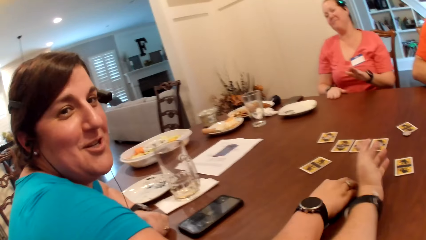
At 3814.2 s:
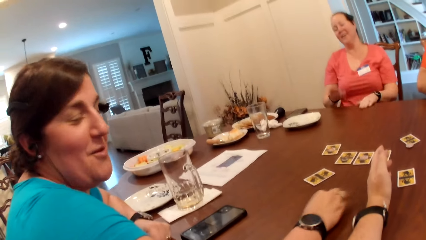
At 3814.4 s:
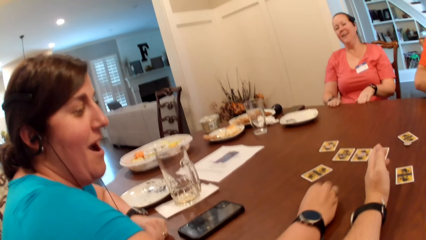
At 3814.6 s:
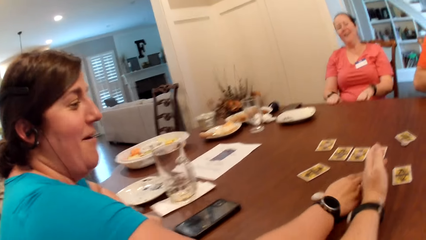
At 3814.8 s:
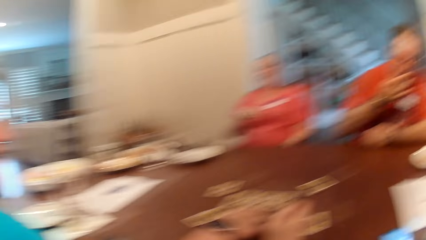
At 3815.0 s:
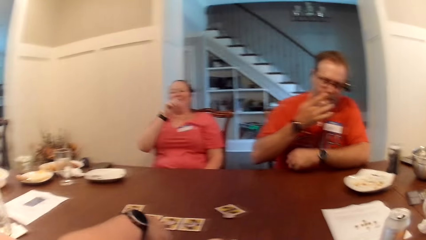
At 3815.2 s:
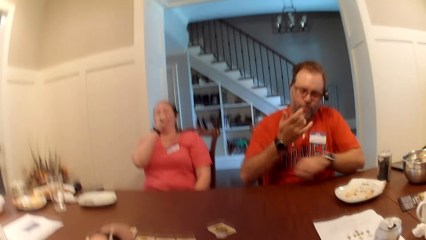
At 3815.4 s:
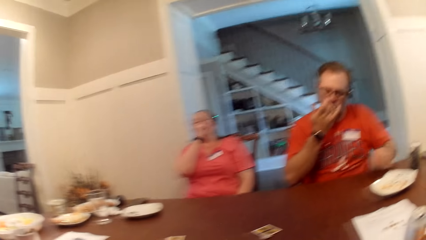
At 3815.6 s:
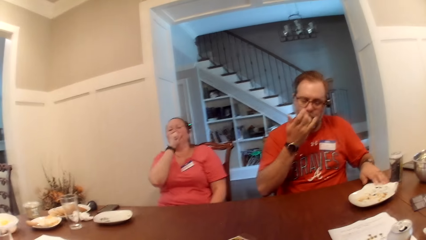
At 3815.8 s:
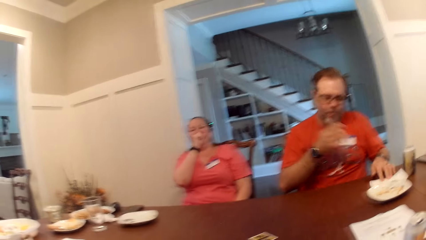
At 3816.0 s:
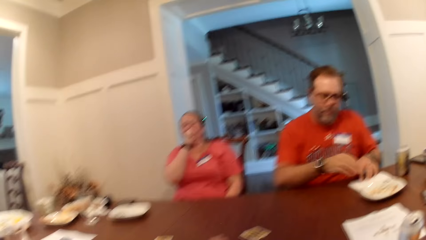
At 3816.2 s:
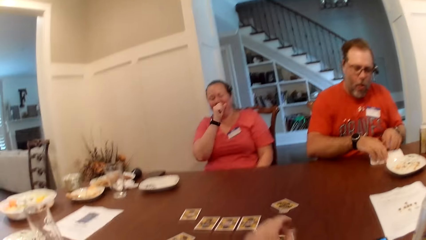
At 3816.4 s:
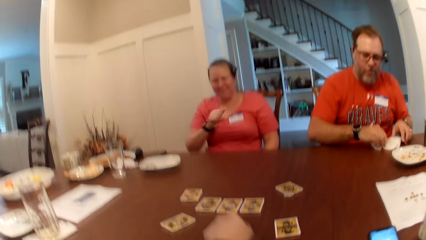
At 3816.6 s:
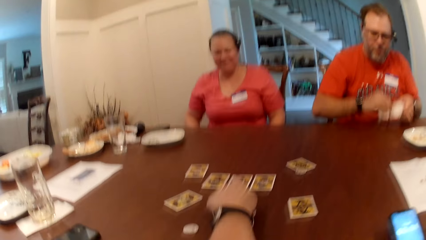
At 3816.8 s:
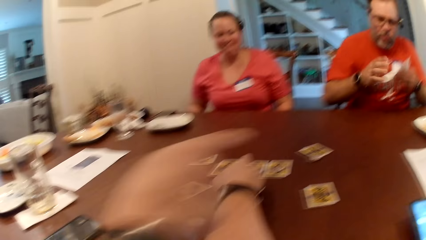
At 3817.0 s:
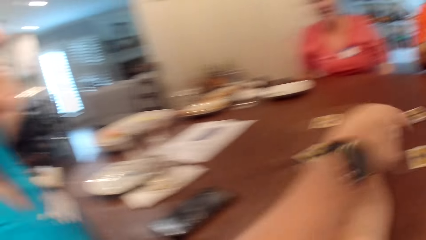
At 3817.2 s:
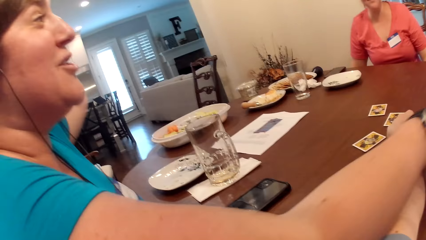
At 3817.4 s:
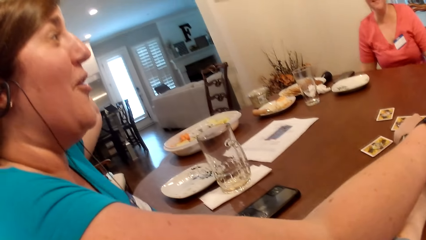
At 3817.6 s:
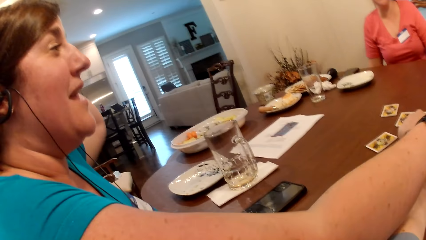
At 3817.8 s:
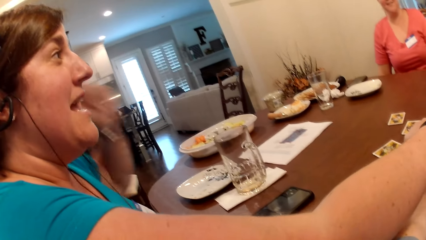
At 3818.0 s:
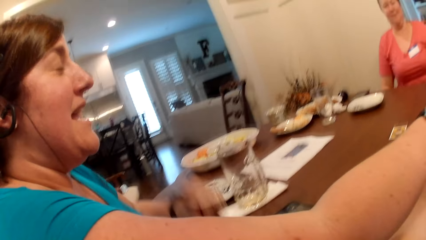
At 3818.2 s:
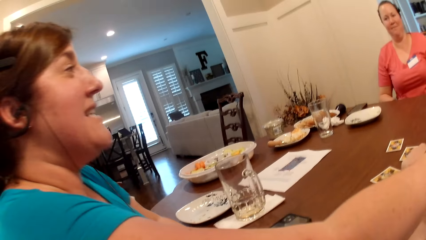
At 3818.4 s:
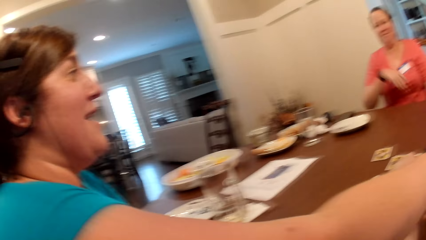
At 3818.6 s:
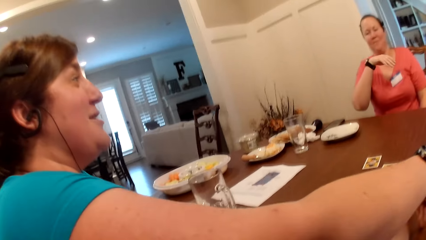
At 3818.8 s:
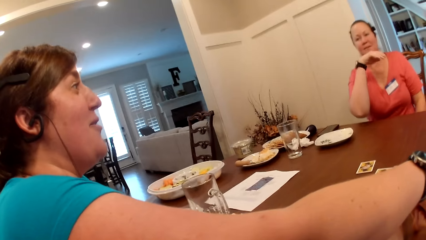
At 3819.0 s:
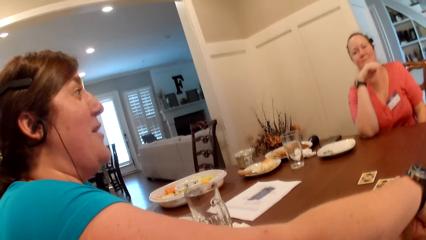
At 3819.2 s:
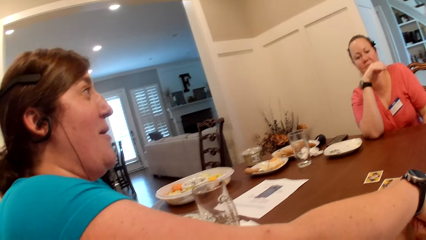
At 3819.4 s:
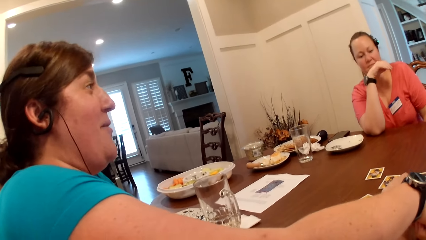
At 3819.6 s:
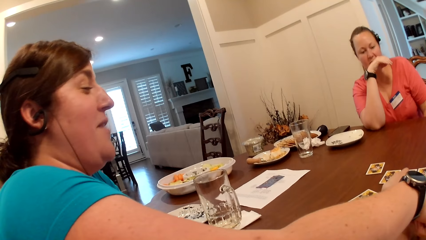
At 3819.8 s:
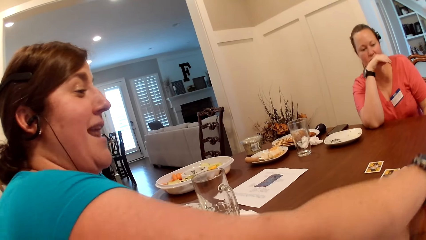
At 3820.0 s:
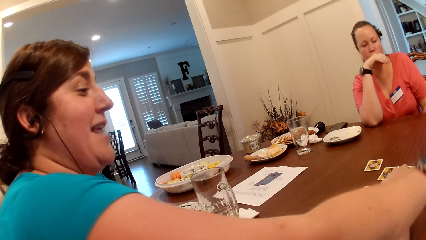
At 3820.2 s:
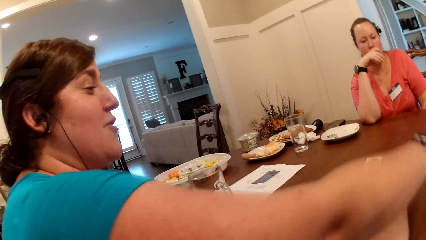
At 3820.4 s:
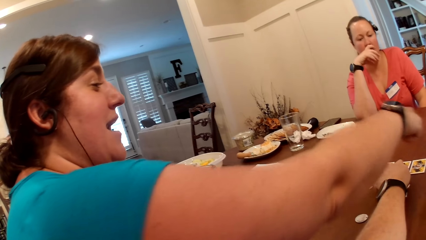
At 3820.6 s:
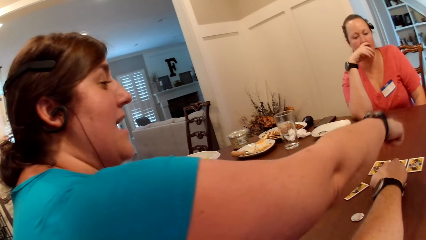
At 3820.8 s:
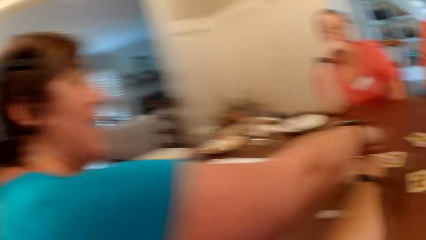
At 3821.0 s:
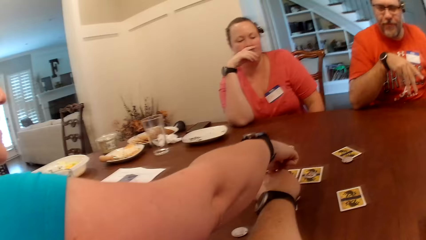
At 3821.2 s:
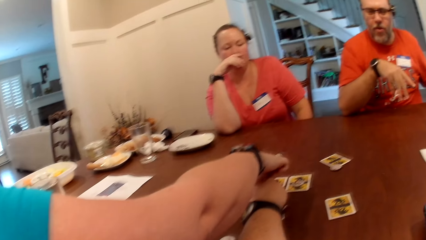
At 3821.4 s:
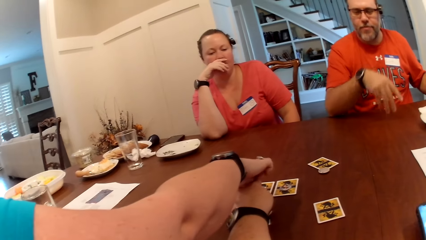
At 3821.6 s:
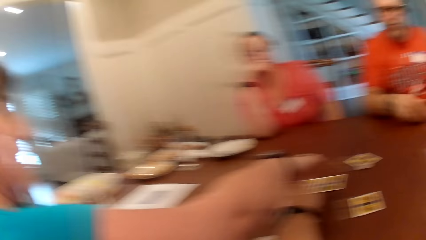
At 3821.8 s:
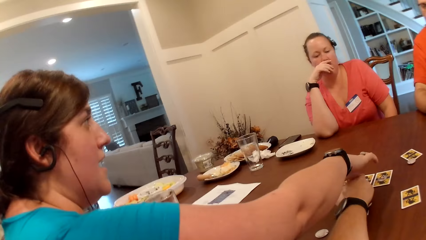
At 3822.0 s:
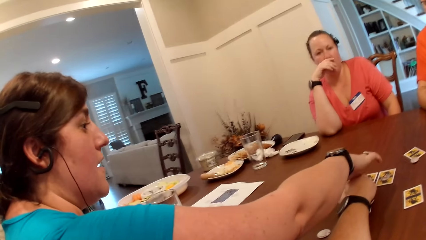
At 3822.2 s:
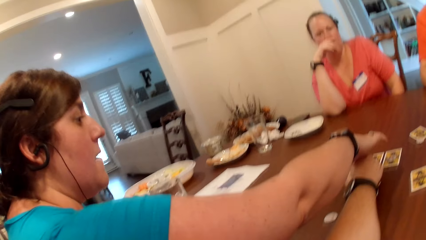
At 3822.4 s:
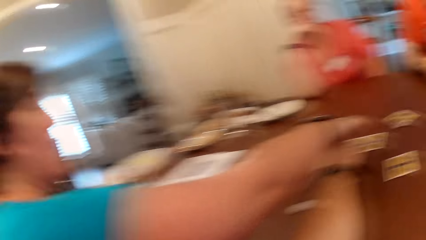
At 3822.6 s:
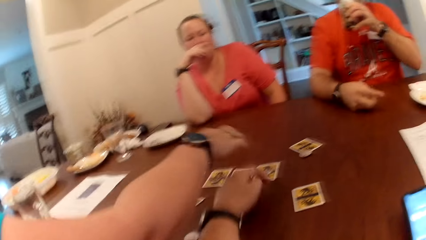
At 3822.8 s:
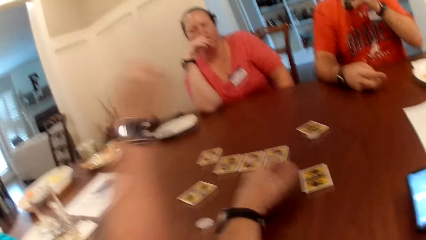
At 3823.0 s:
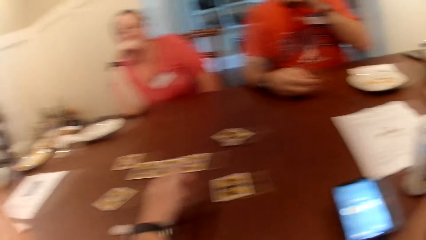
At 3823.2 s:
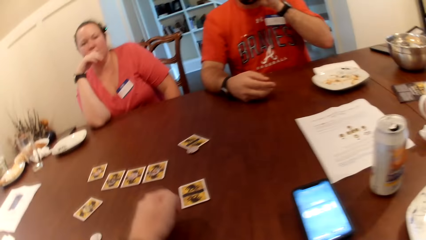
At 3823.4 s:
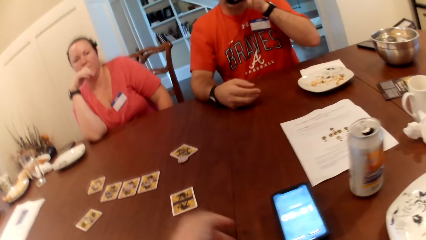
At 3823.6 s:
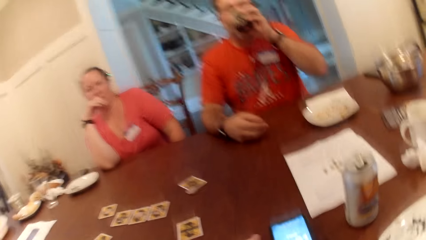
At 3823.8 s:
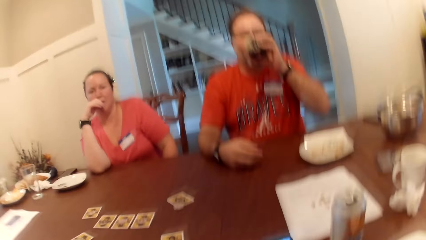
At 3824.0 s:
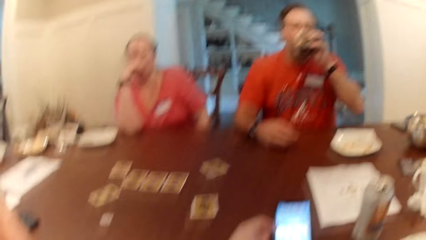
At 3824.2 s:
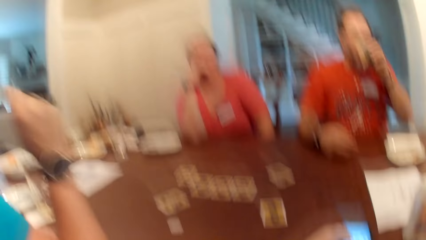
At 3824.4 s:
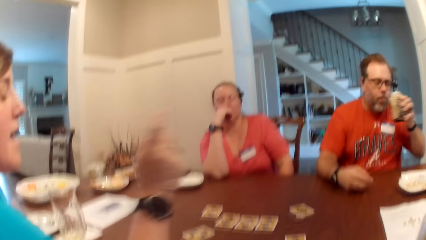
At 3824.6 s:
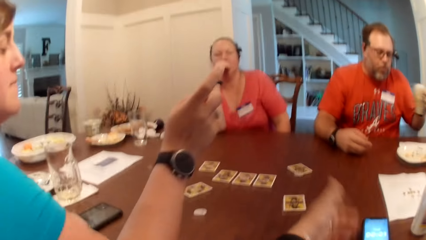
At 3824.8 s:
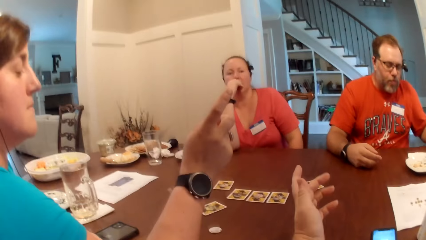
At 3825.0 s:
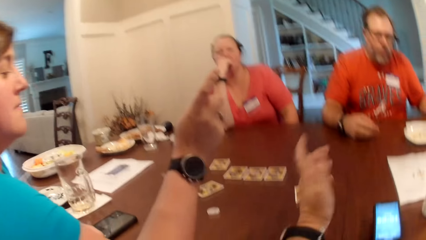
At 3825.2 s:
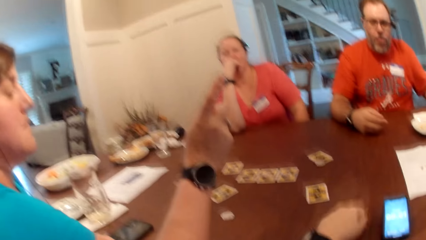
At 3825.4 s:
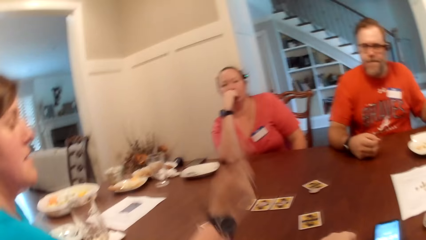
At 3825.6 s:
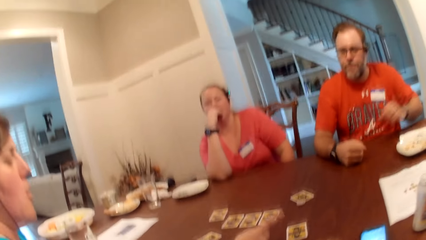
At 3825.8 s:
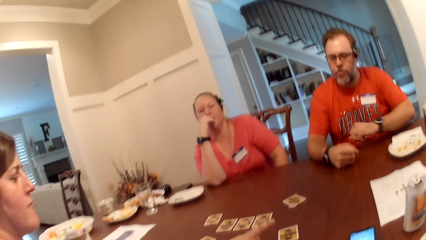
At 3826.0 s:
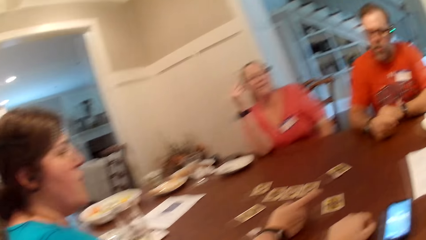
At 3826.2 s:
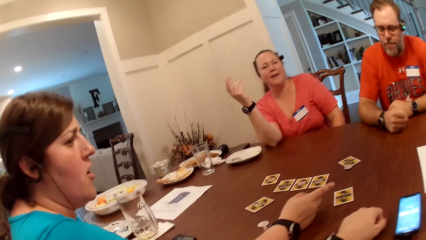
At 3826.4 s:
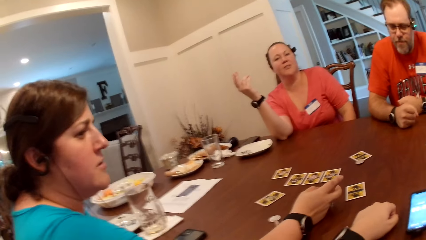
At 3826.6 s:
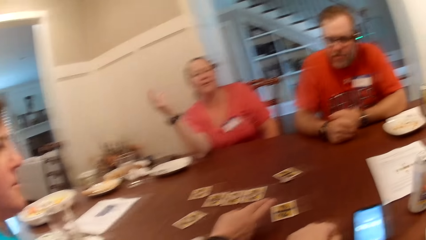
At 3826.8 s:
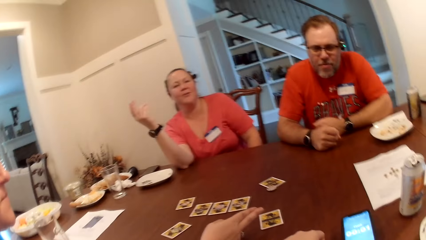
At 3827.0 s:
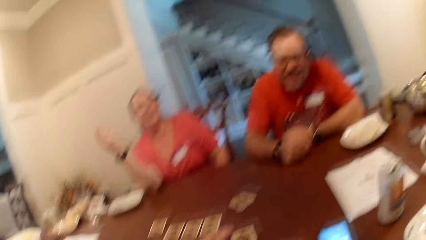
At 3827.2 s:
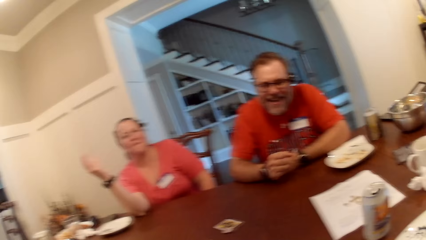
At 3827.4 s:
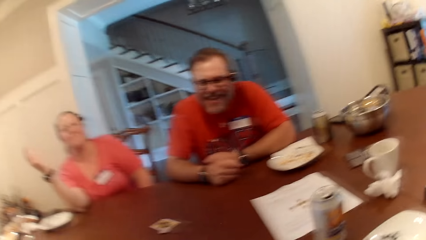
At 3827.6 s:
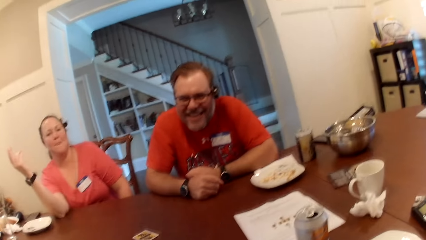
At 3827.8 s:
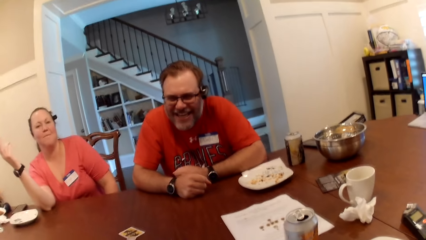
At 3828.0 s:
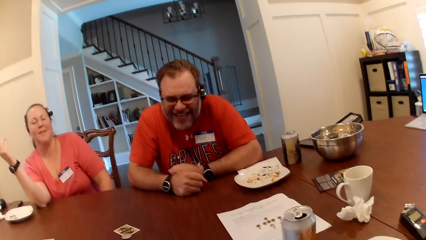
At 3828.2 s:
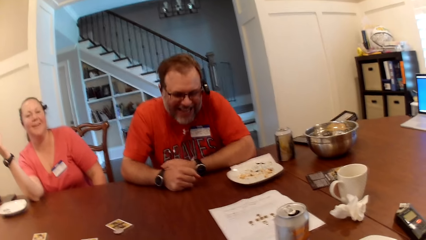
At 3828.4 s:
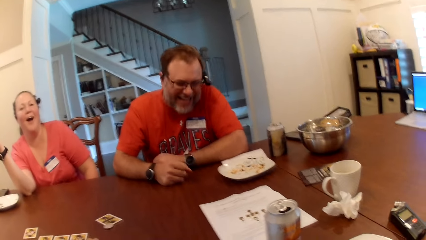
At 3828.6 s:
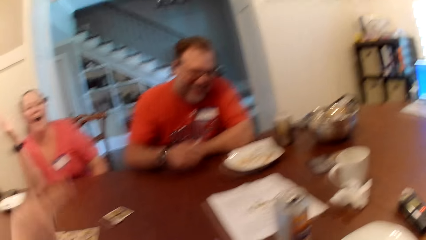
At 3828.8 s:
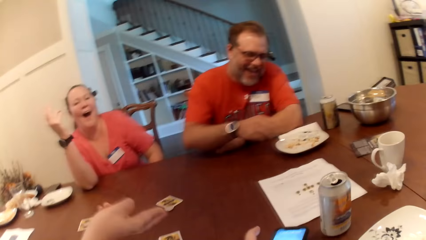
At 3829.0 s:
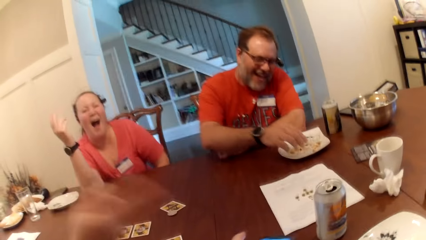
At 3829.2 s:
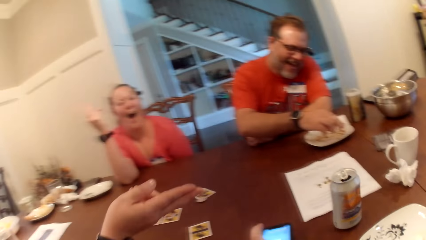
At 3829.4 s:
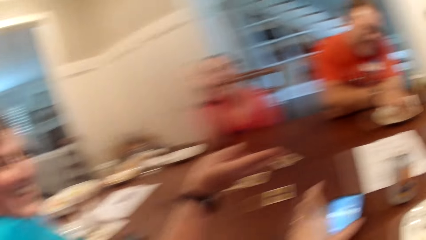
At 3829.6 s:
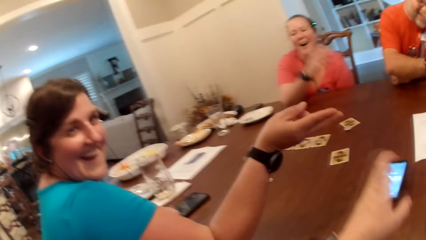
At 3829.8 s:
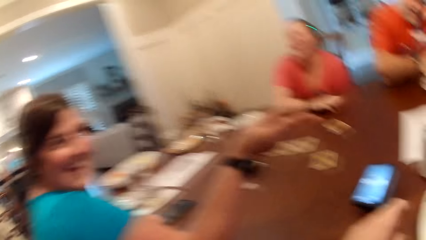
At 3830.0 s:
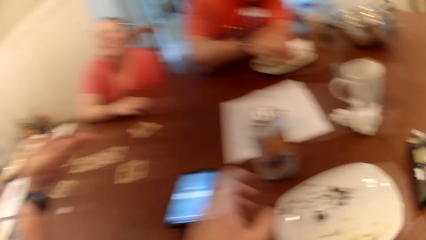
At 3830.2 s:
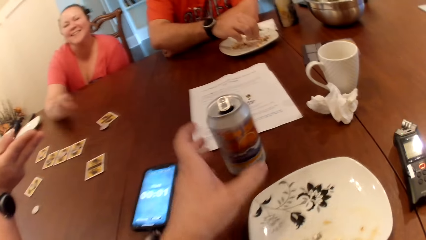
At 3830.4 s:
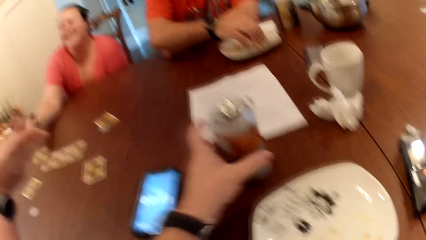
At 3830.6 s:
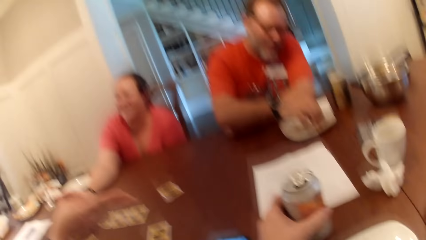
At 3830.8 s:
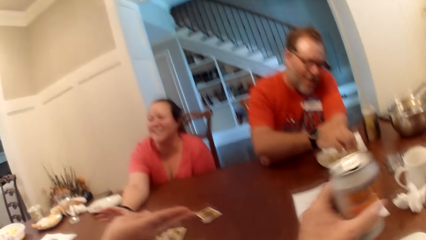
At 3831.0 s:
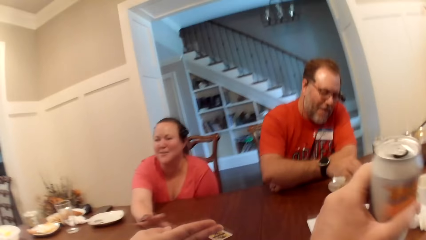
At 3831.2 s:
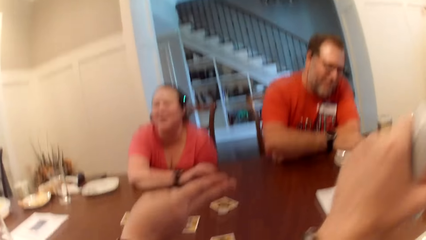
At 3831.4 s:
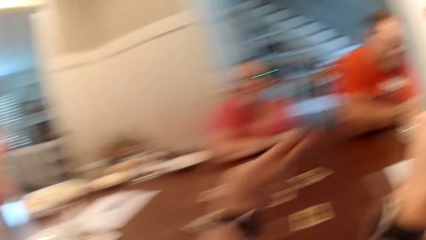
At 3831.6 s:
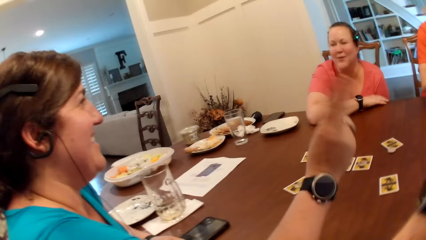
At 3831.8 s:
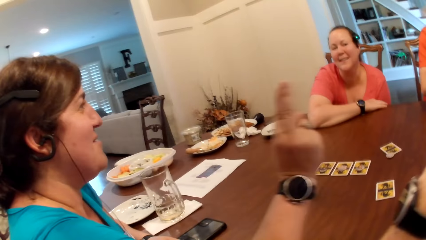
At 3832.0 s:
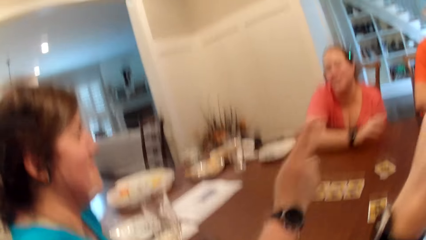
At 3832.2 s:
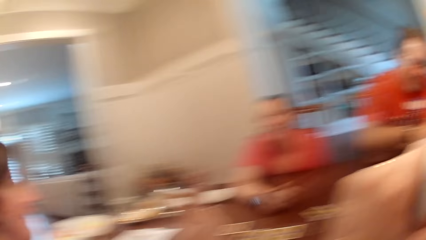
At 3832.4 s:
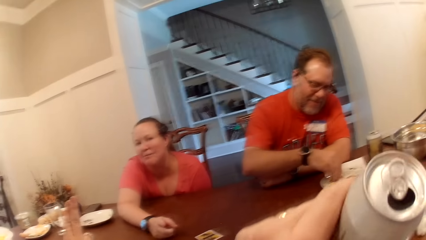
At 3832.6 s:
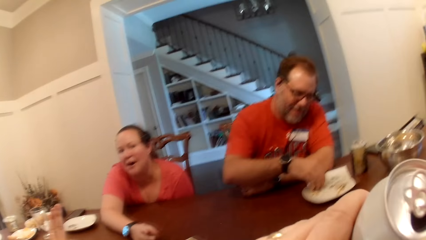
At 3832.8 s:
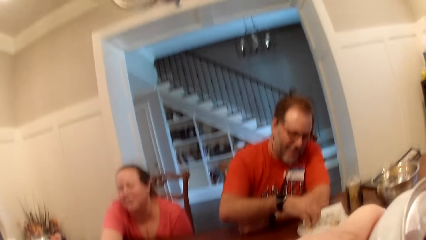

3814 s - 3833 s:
The woman removes both hands from the table. The camera wearer points at the card. The woman places her right hand on the table and leans on the table. Another woman interacts with the group. The man drinks soda from a can with his left hand. The man drops the can on the table with his left hand. The man picks snack from the plate on the table with his right hand. The man eats from the plate. The camera wearer picks a can from the table with his left hand. He drinks soda from the can with his left hand.
